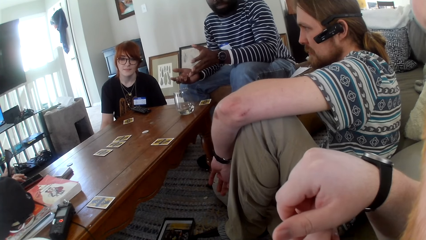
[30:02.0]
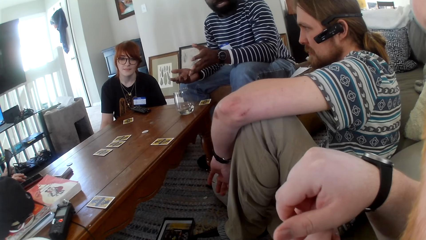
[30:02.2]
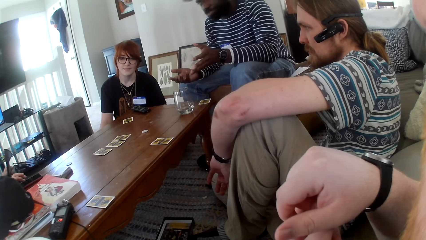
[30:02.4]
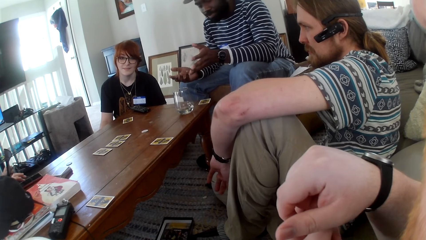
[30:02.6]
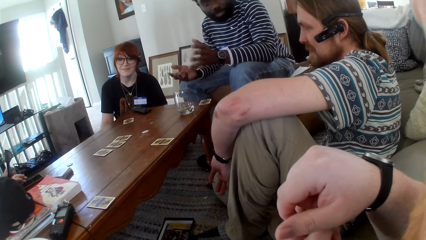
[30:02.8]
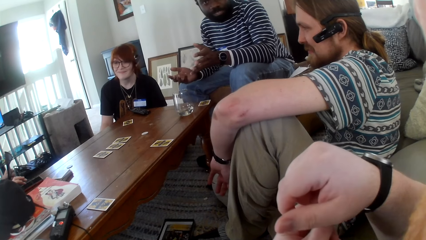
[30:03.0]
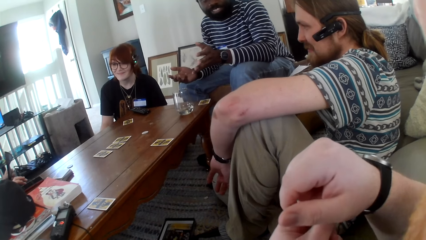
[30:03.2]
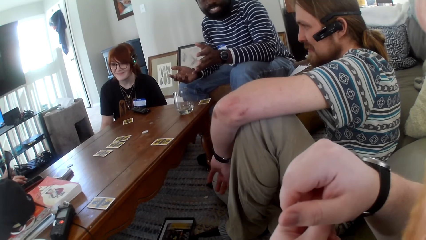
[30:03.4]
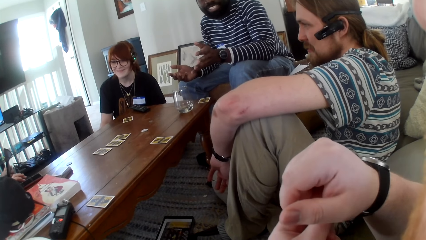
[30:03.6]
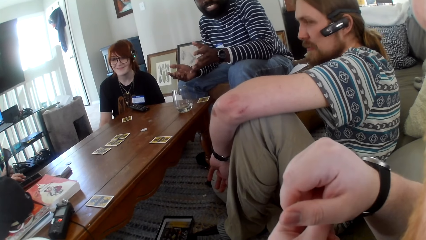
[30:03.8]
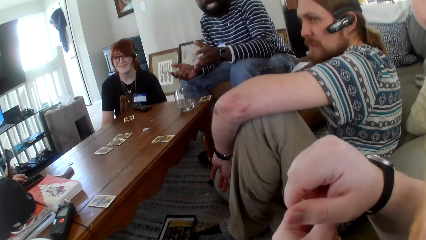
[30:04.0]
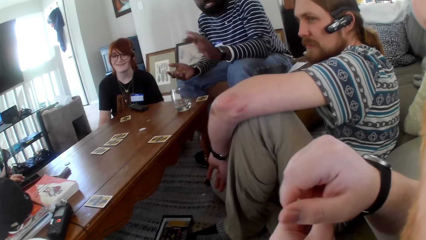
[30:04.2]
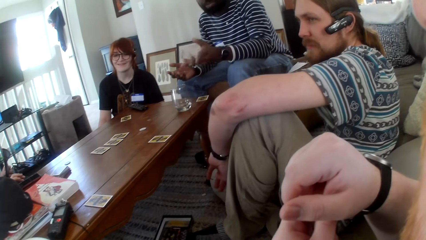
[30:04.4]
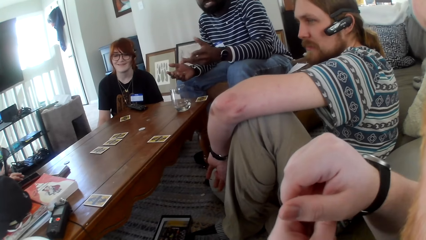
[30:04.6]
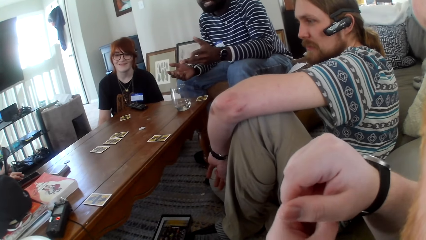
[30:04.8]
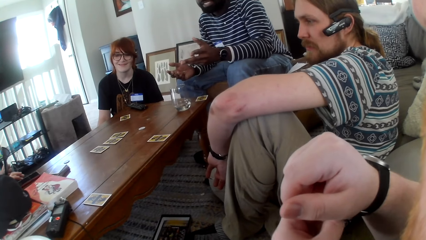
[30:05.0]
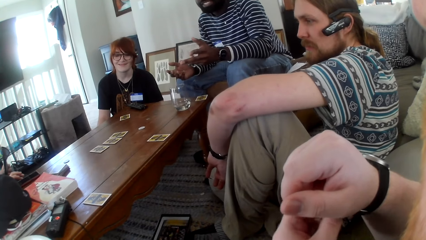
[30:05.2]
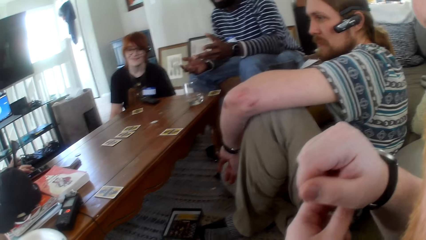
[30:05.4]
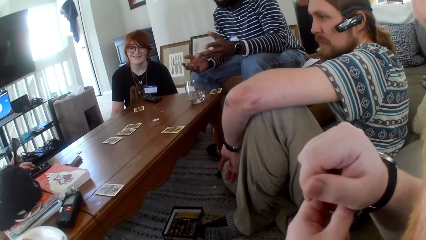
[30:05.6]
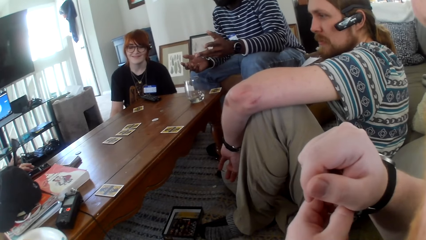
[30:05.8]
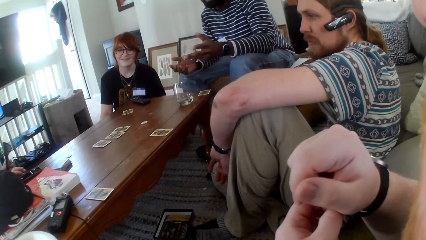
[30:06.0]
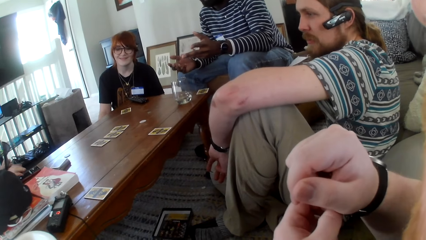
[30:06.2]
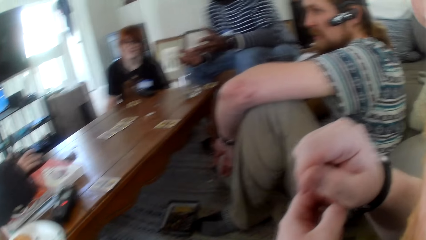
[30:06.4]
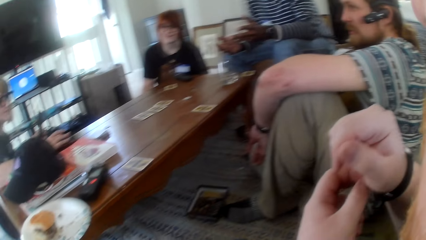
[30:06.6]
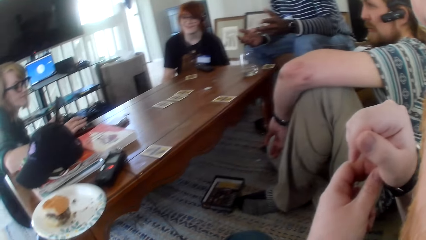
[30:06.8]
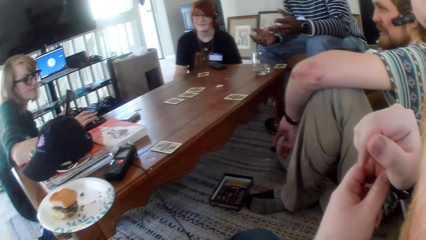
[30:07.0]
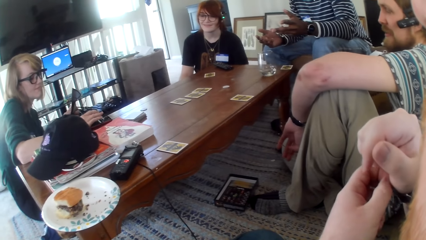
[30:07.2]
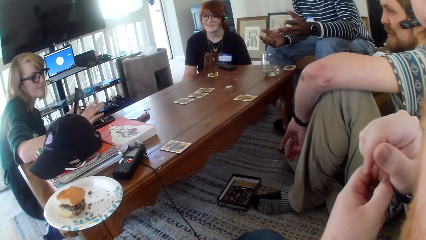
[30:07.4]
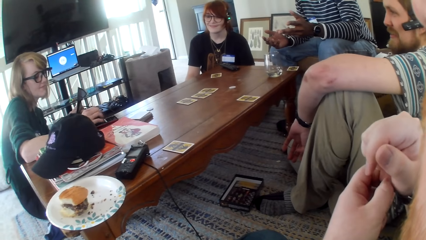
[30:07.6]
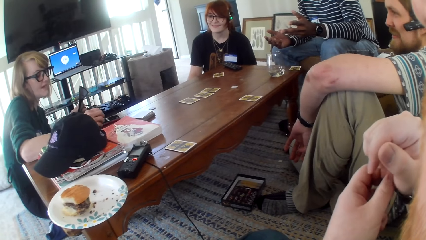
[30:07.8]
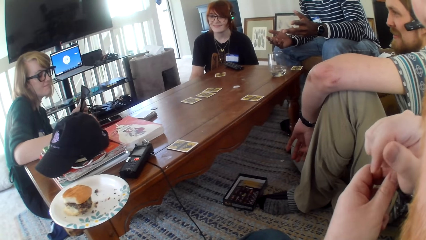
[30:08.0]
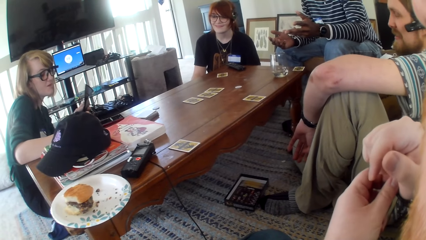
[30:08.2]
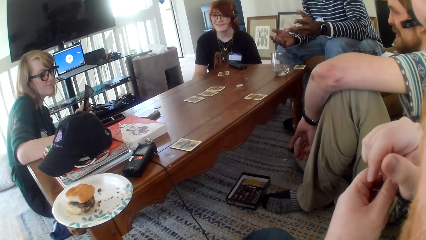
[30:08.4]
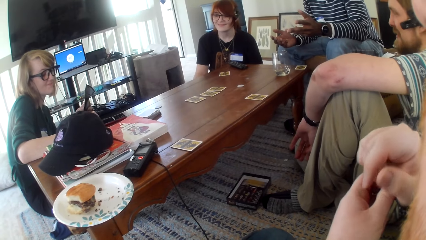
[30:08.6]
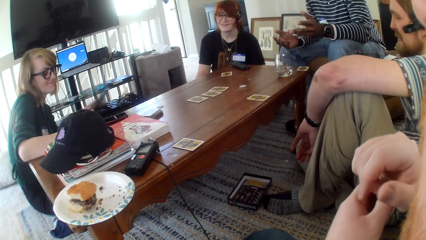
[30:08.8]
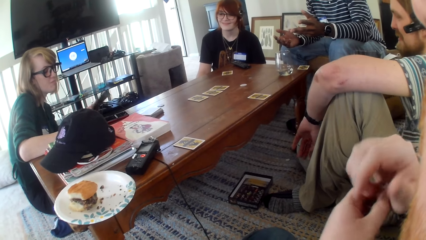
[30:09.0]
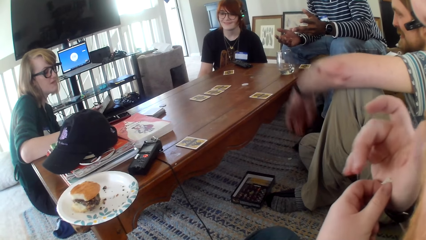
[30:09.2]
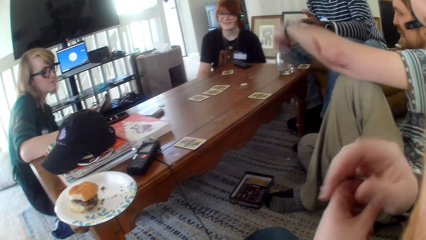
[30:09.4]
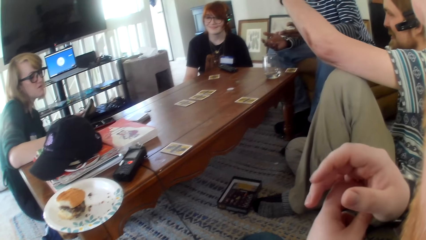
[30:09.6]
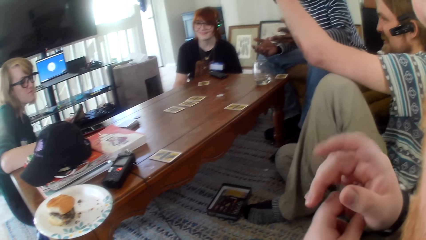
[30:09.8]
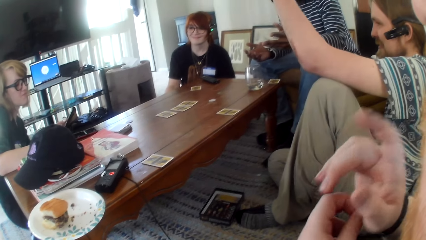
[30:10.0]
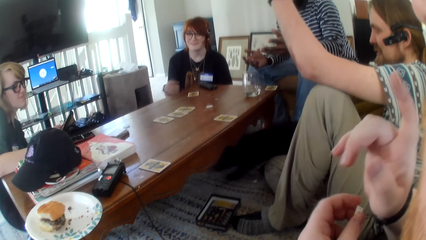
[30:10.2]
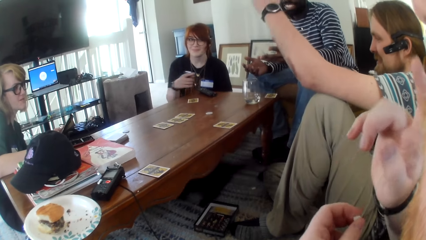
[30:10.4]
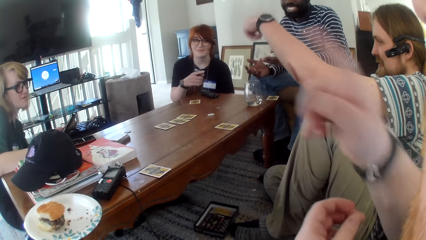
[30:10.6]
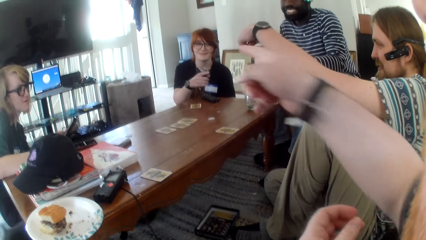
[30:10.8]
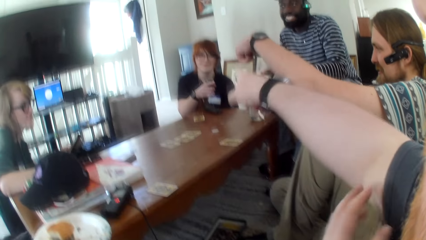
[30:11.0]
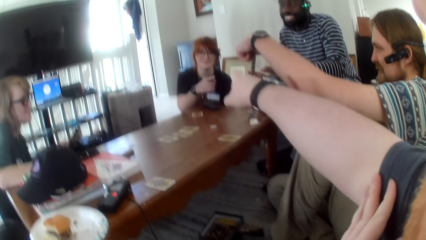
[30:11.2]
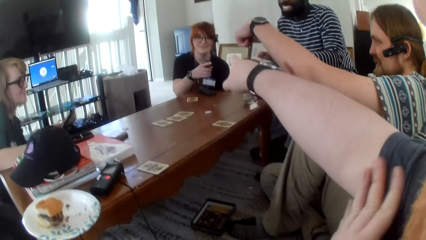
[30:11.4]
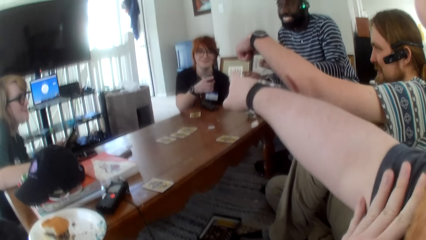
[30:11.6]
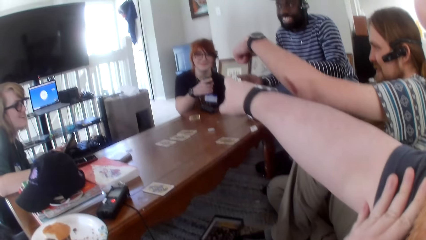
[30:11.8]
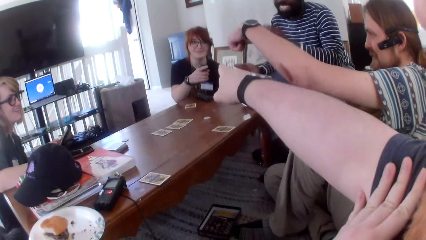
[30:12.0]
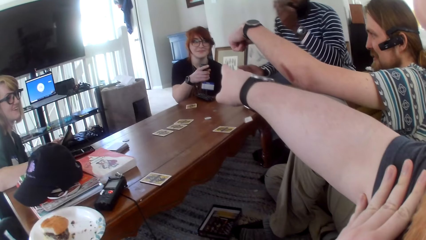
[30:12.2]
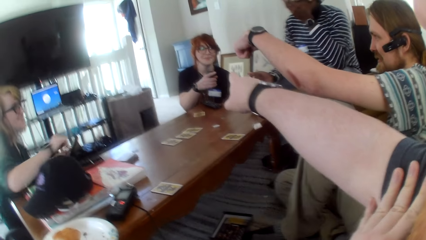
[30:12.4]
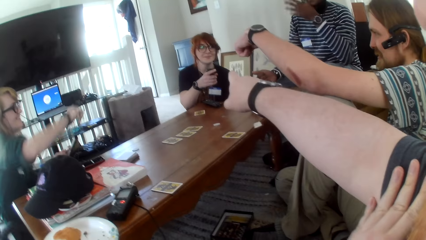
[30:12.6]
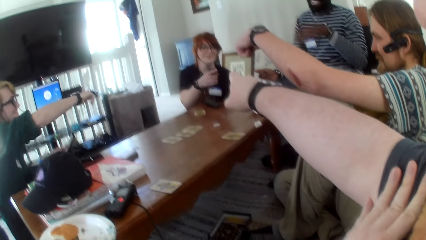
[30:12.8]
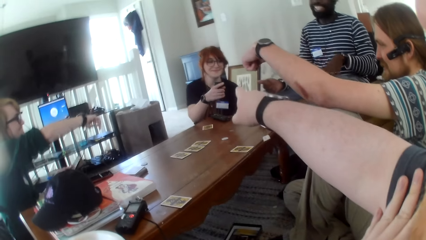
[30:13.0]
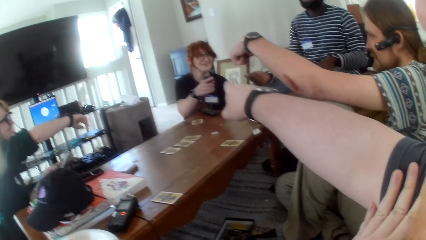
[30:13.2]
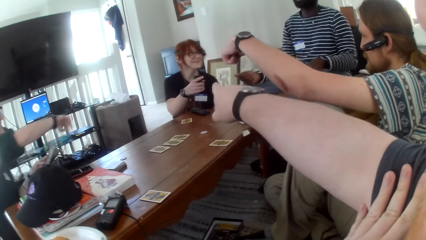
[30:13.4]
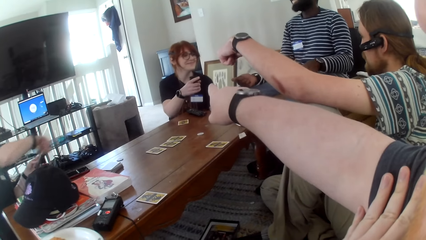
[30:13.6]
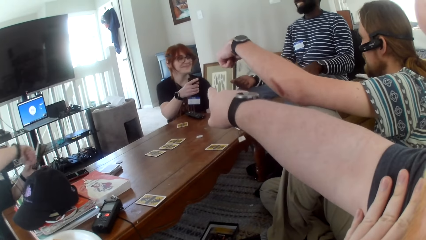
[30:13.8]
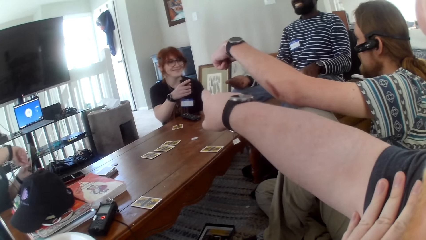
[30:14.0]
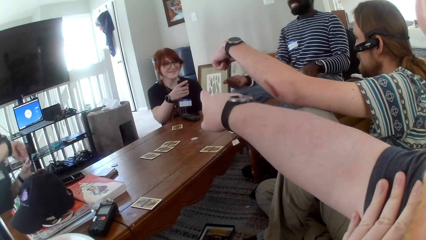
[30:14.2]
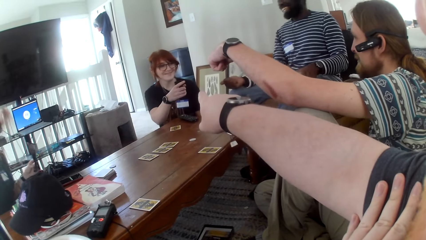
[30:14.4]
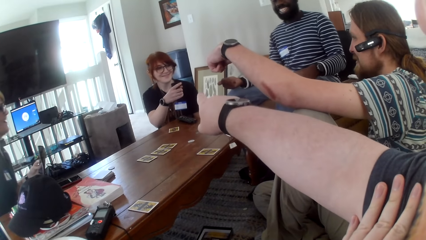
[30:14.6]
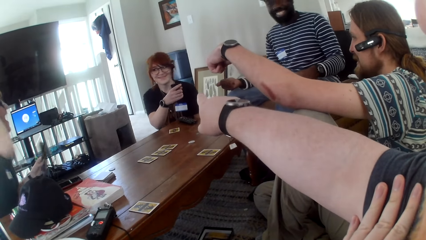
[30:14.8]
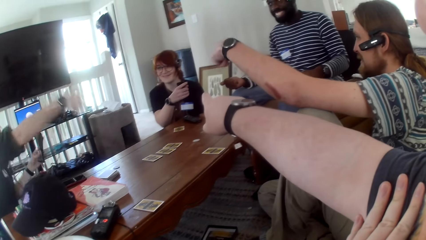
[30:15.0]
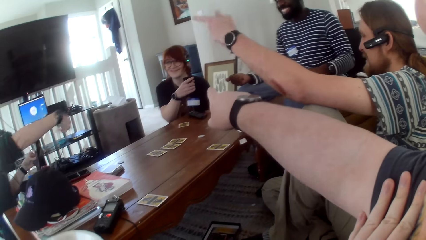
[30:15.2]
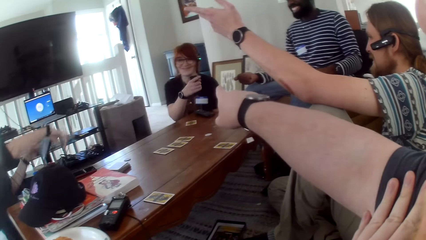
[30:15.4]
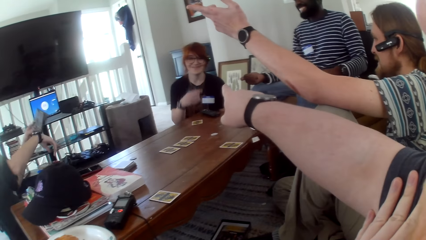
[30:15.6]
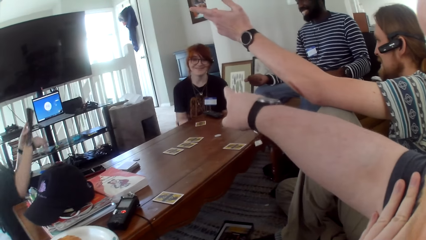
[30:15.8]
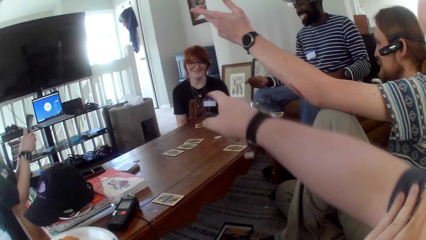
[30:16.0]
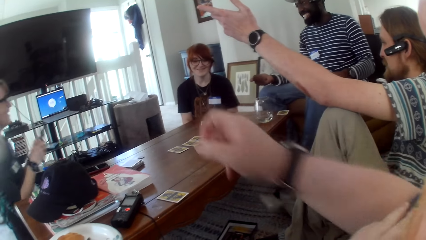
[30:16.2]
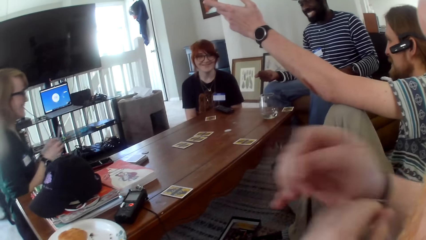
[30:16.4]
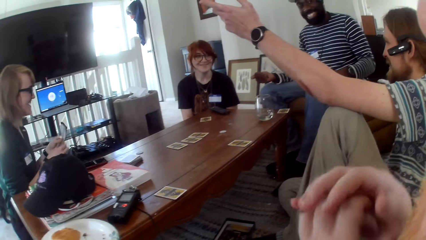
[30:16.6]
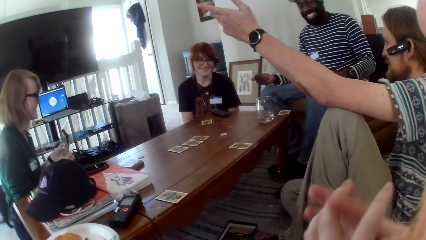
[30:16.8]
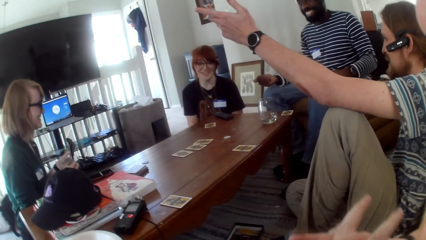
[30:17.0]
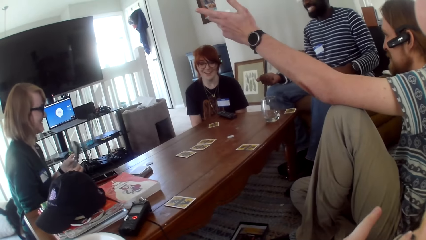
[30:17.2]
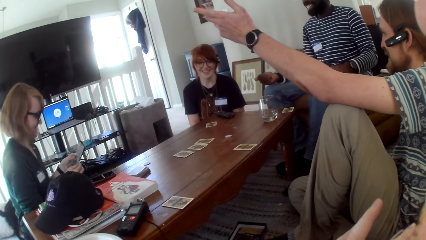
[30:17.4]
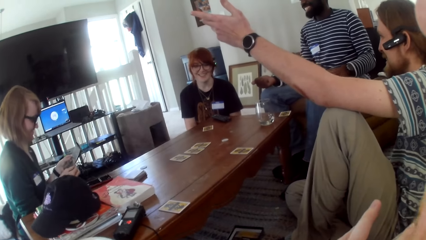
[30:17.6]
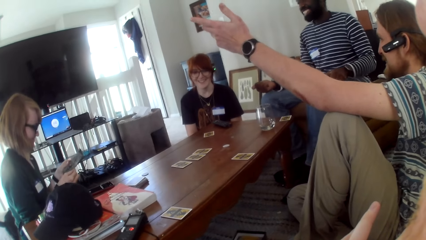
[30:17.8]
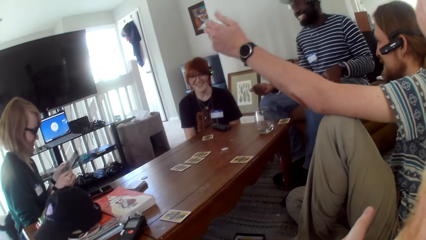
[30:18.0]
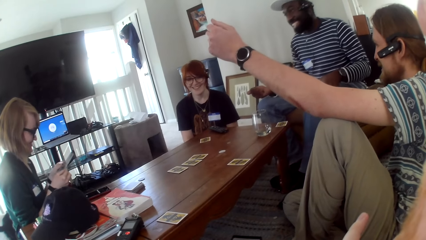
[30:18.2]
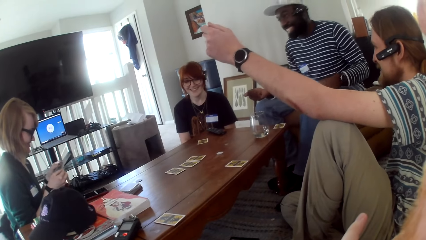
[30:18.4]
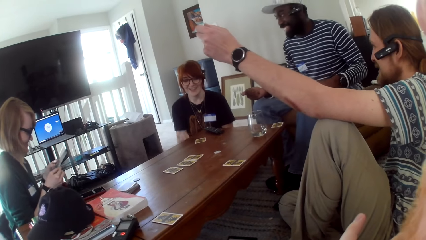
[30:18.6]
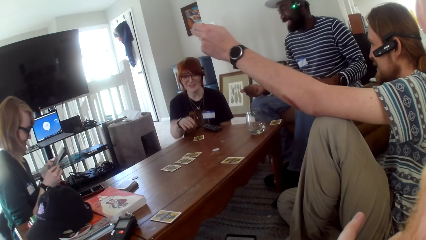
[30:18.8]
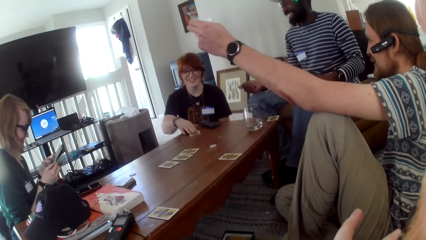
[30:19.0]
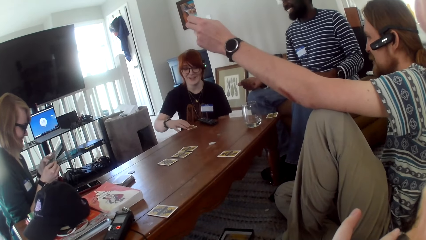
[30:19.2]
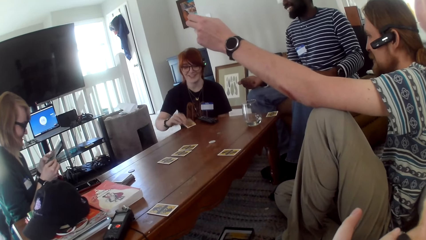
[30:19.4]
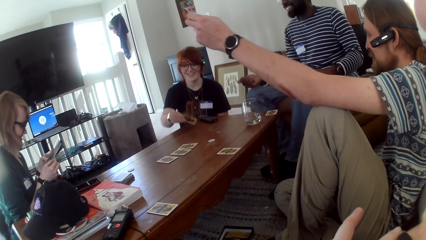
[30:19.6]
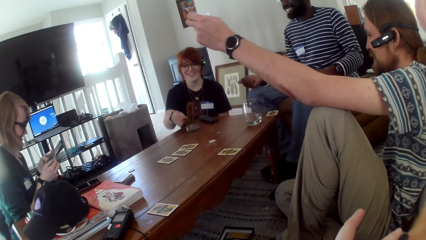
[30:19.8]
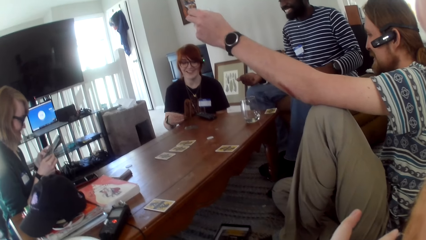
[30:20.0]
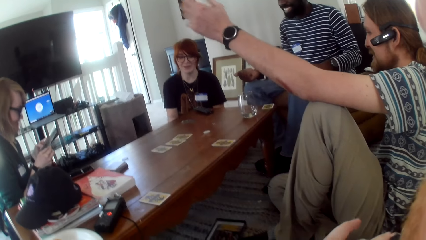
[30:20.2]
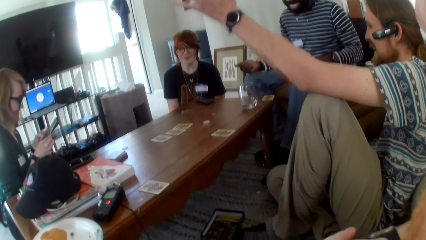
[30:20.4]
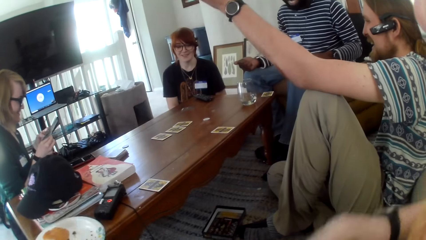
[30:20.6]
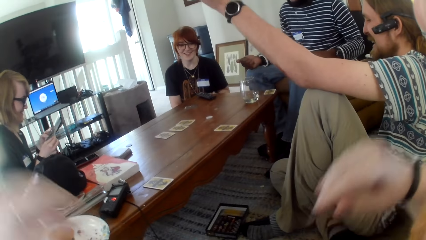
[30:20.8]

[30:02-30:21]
A person talks. The camera wearer is pointing to the person.
